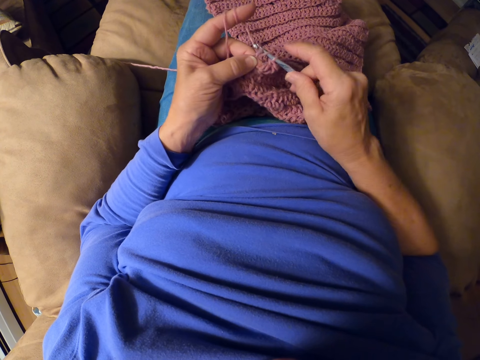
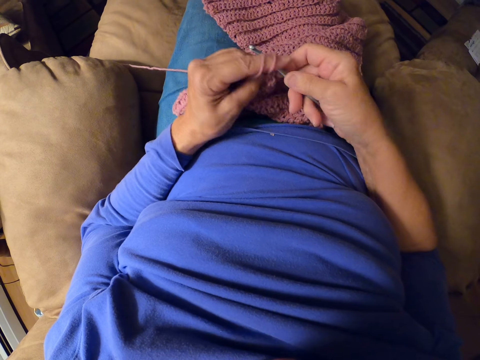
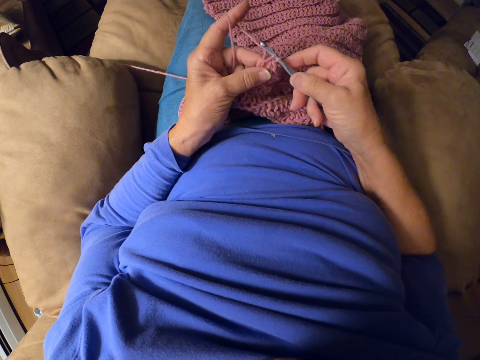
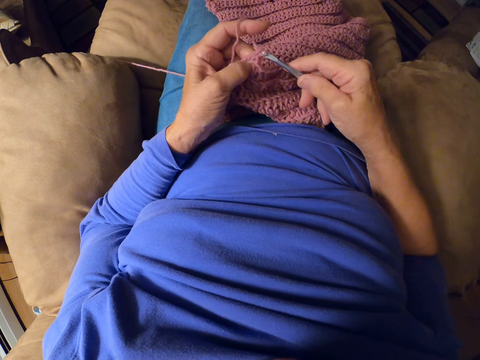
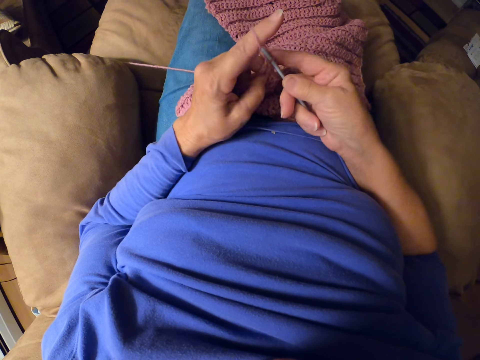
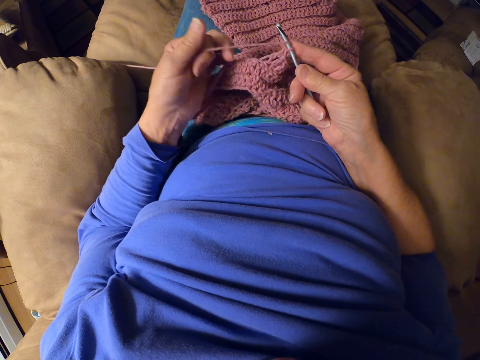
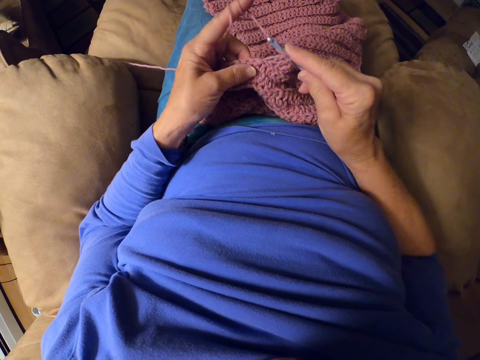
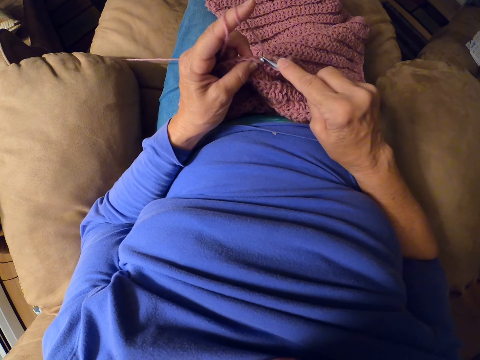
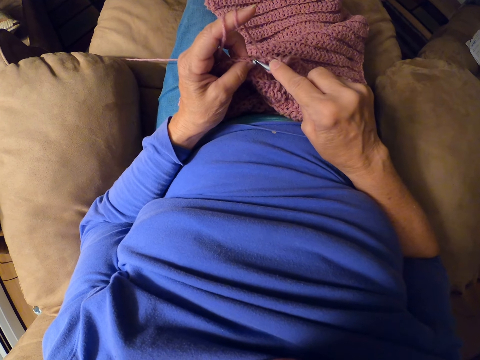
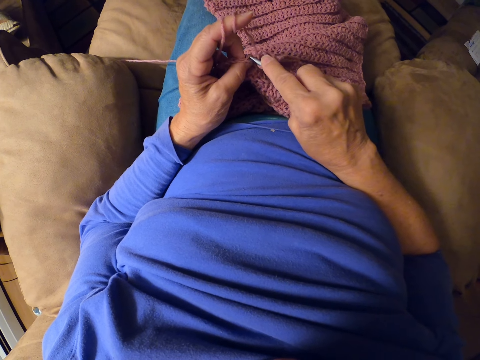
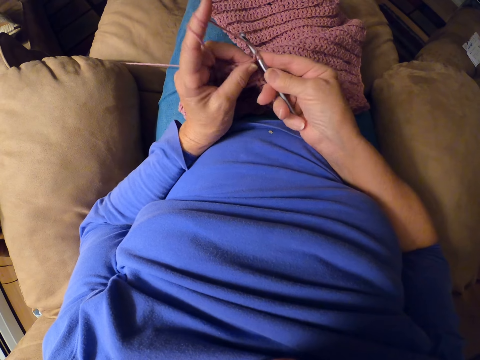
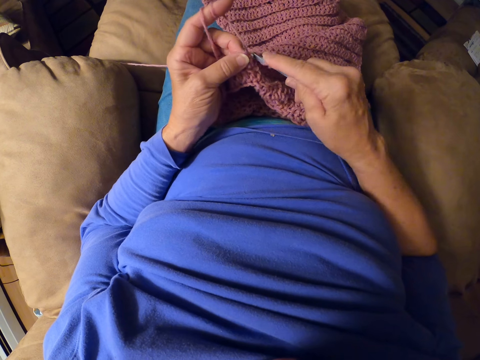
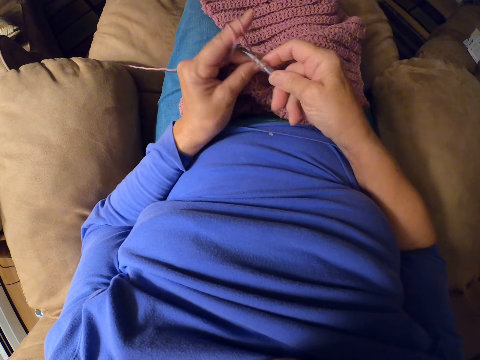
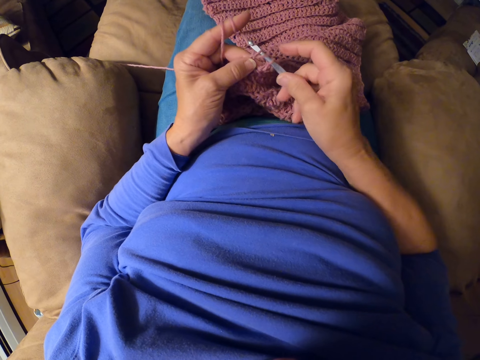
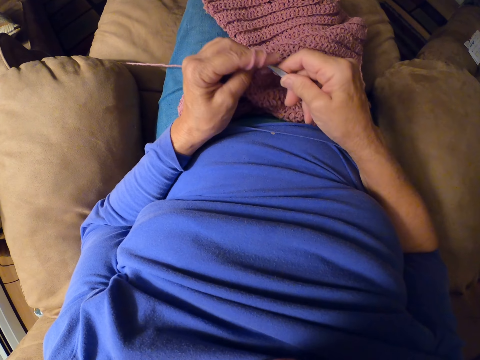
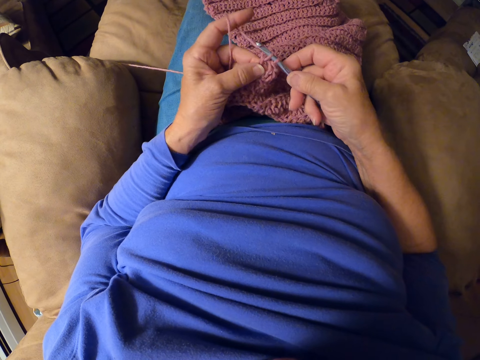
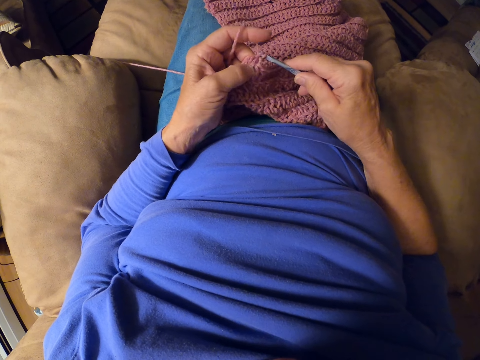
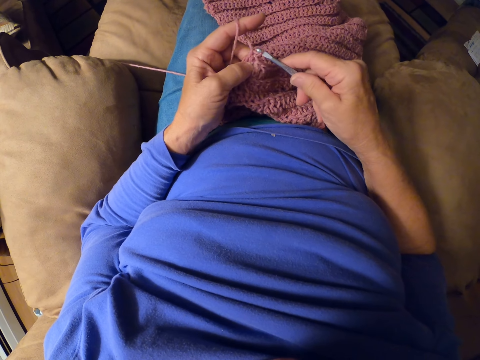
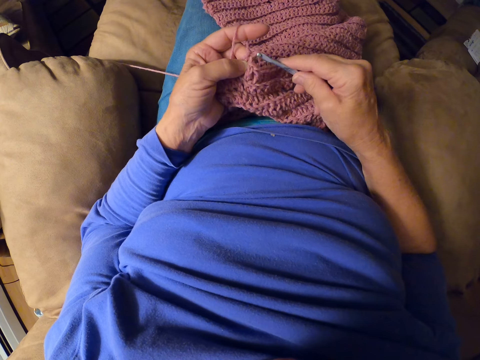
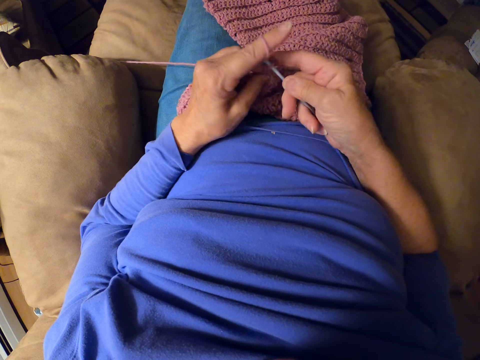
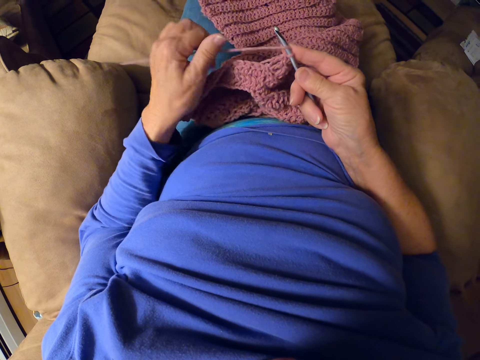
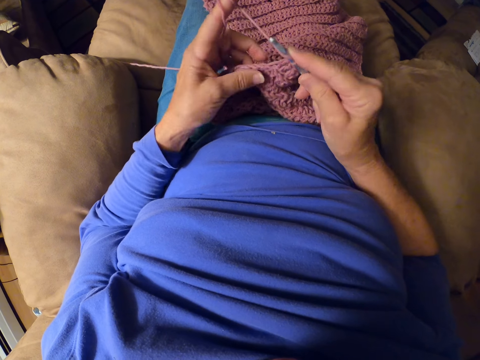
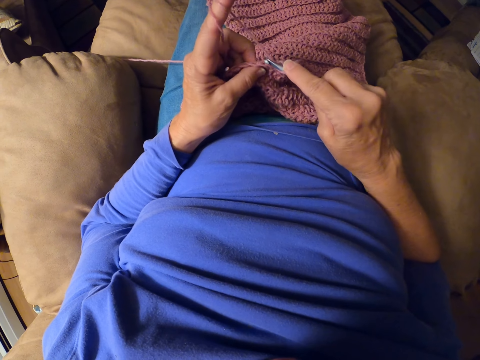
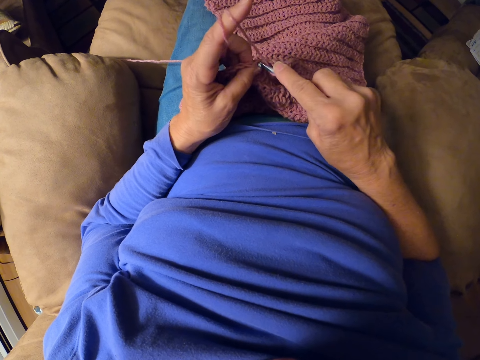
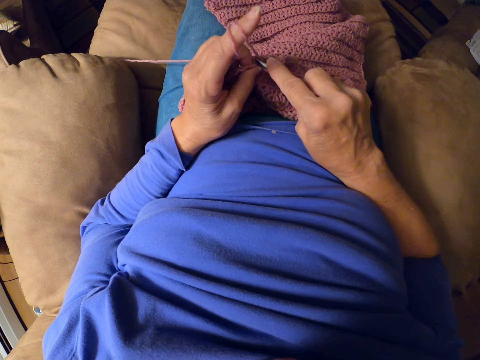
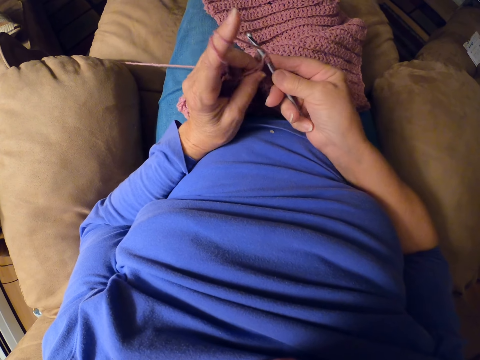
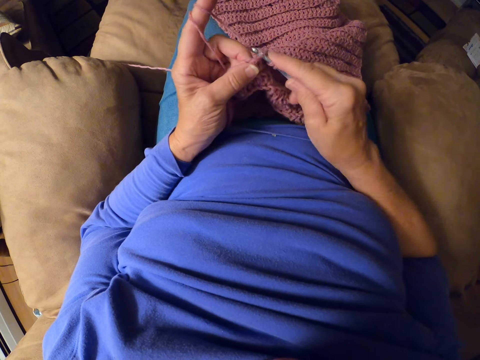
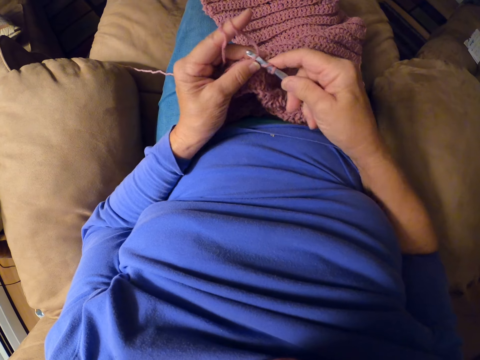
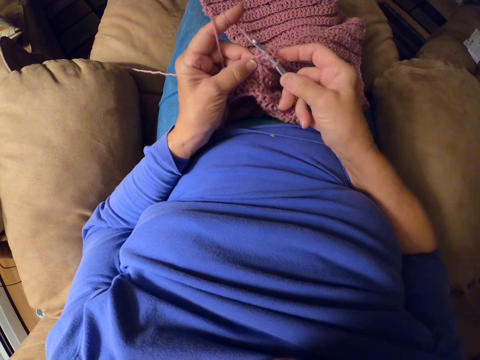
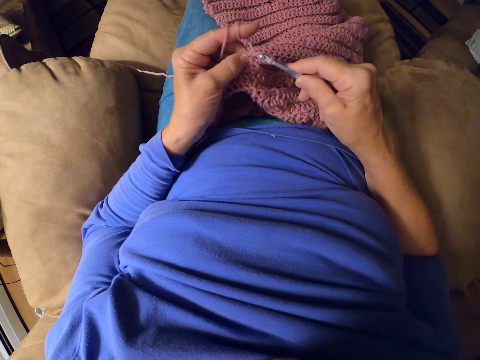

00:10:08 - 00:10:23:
The camera wearer rolls yarn around her finger. She crochets with the crochet hook. She rolls the yarn around her finger. She crochets with the crochet hook.

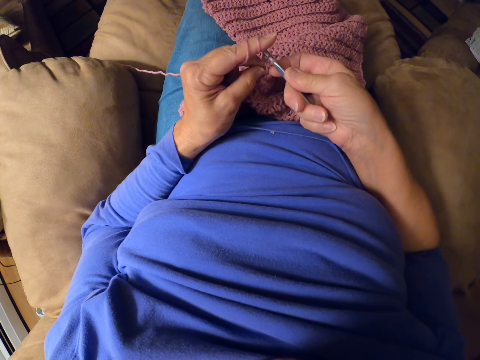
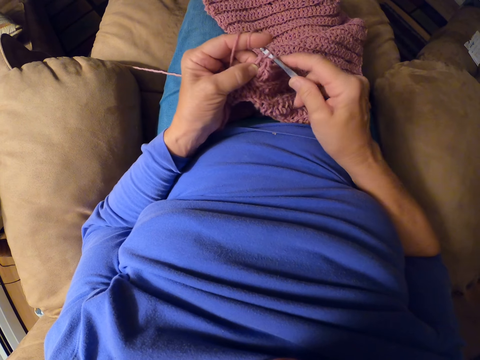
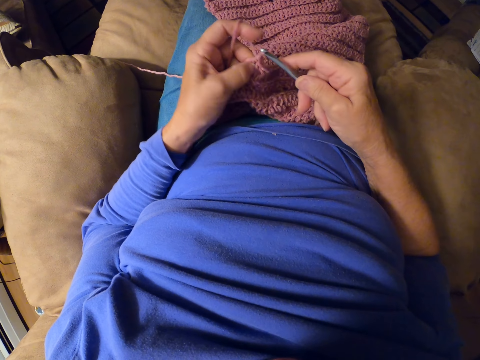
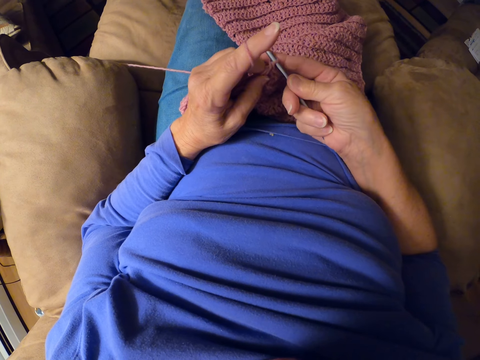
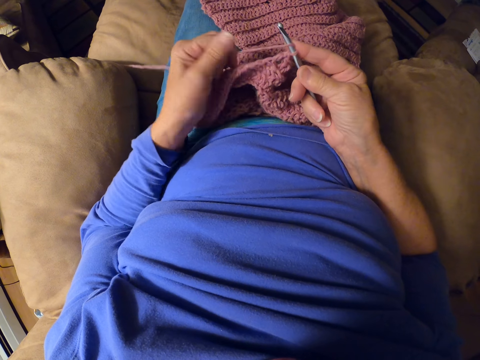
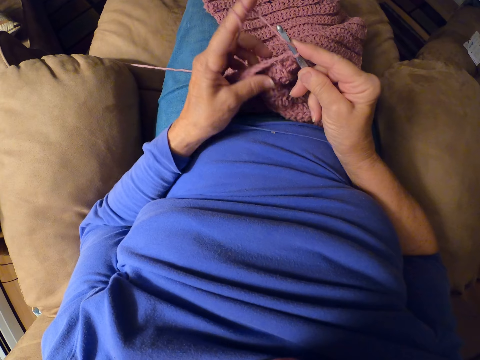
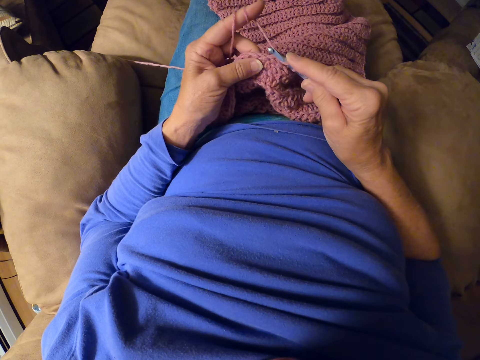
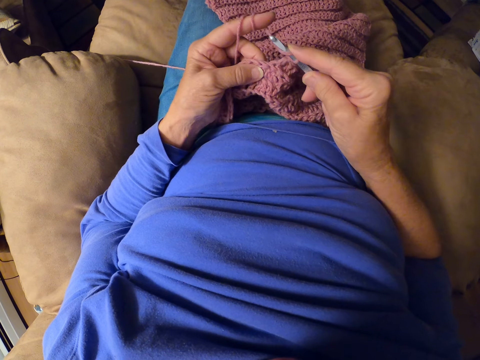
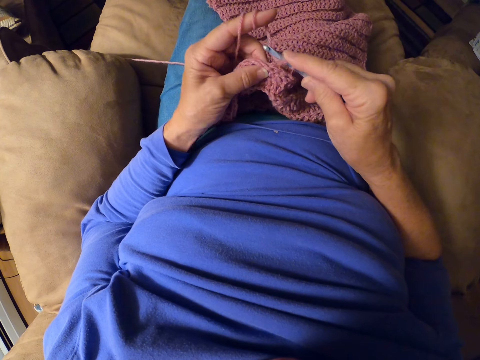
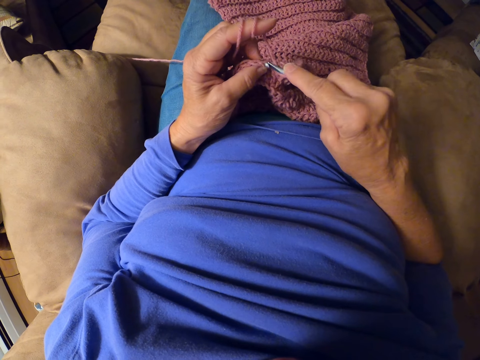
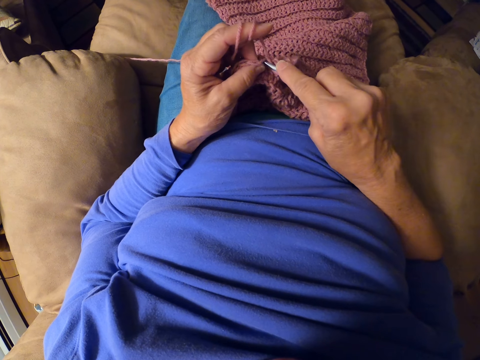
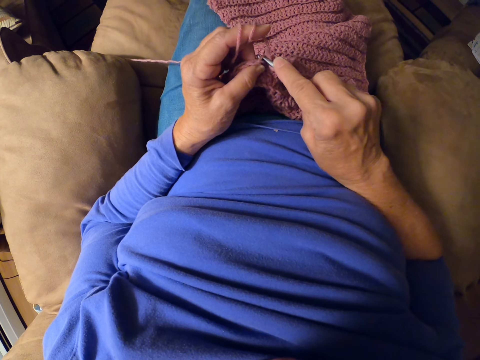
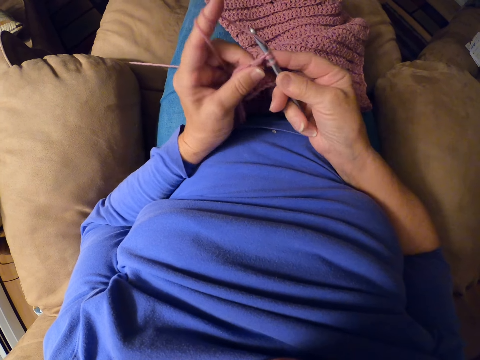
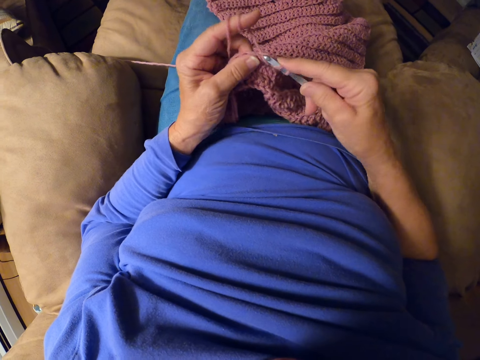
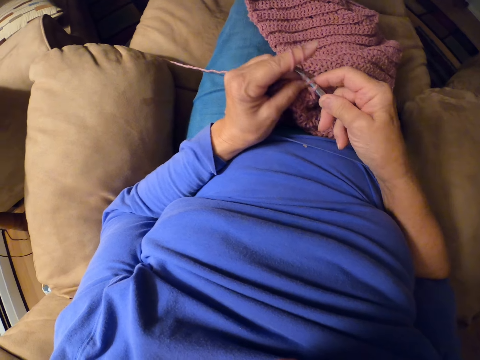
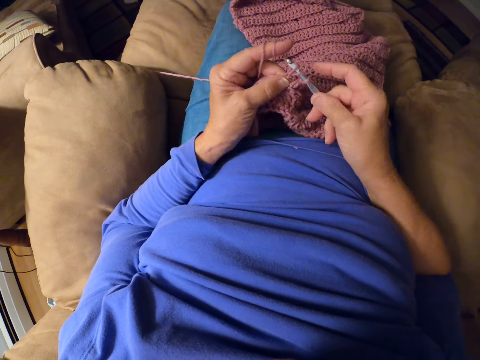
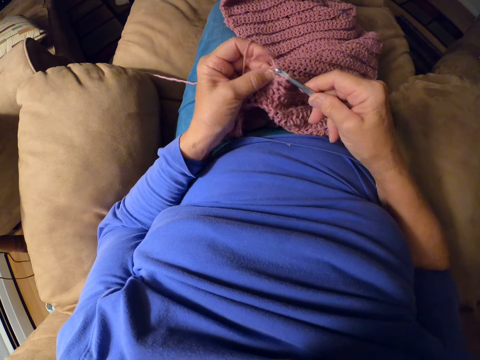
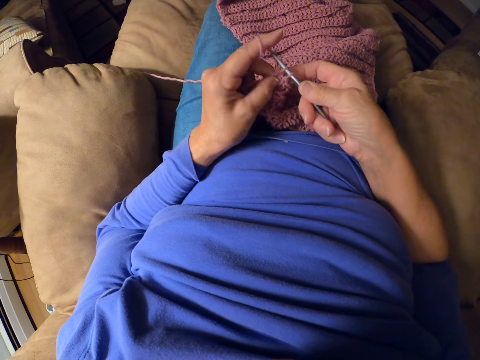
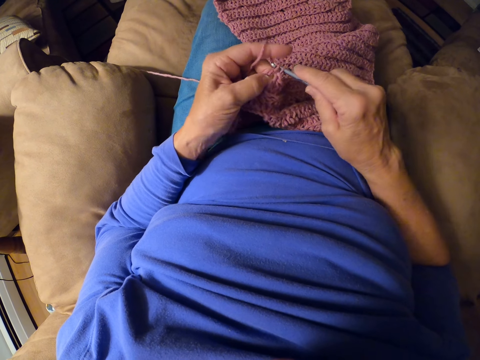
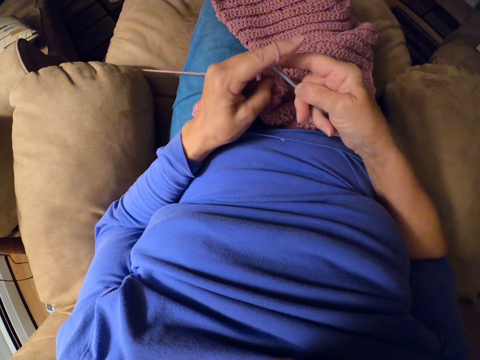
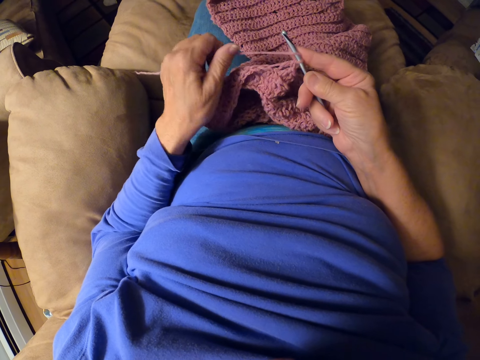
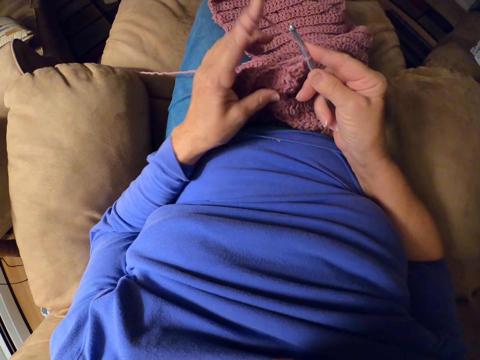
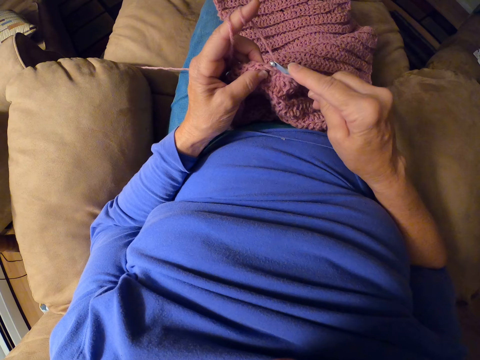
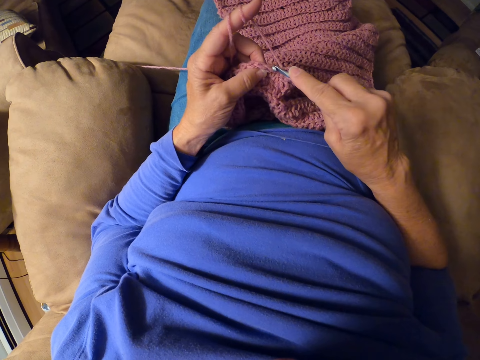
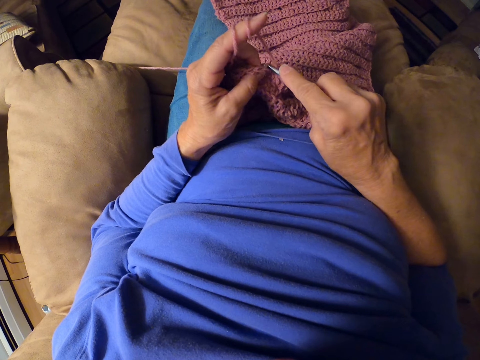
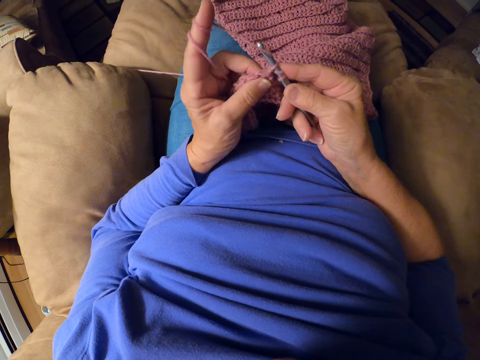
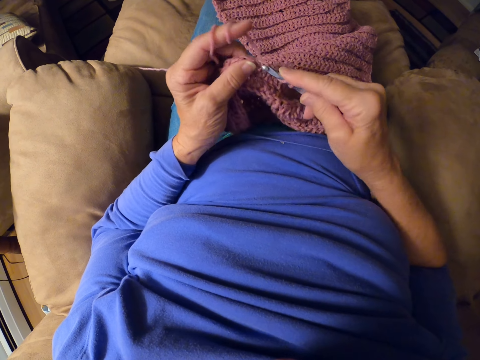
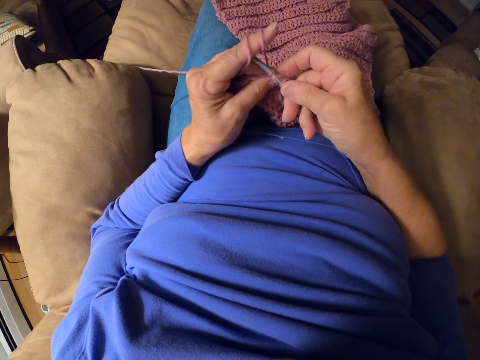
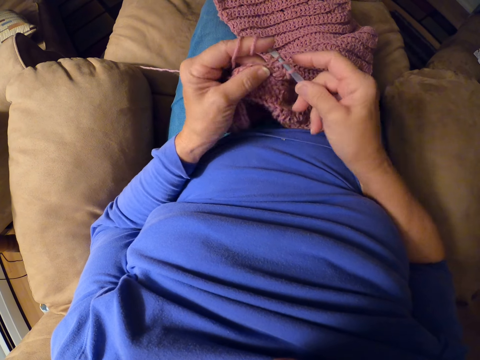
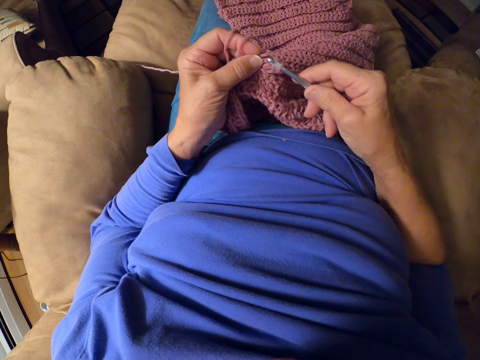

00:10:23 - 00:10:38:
The camera wearer rolls yarn around her finger. She crochets with the crochet hook. She rolls the yarn around her finger. She crochets with the crochet hook.
